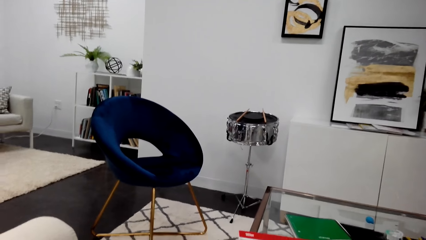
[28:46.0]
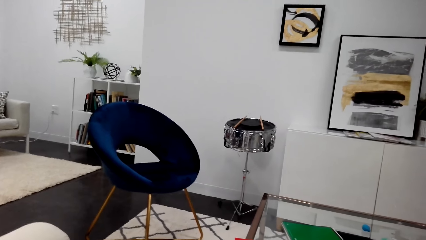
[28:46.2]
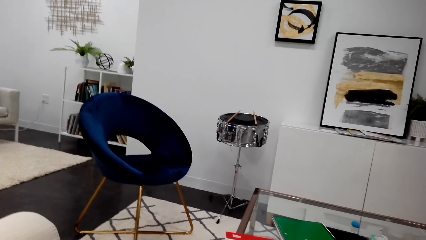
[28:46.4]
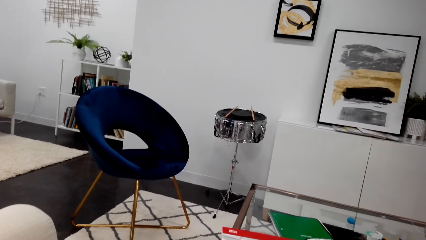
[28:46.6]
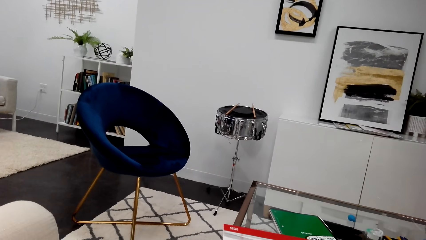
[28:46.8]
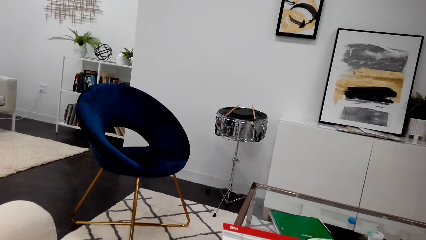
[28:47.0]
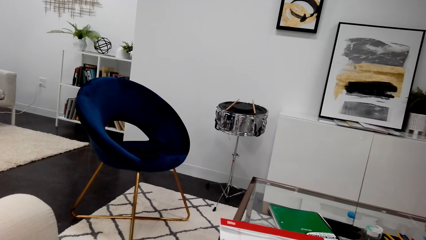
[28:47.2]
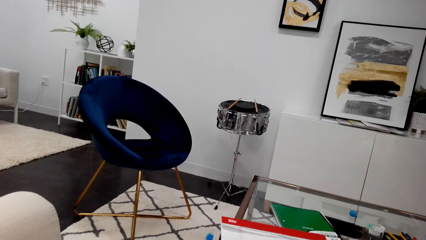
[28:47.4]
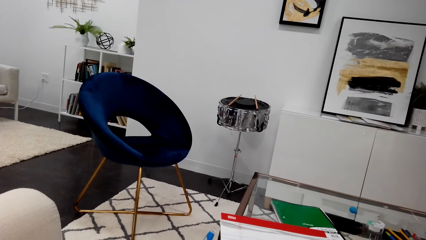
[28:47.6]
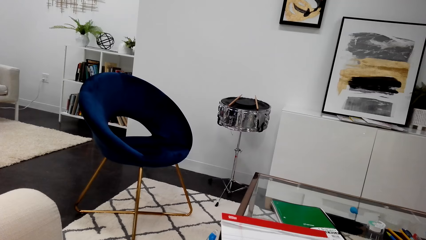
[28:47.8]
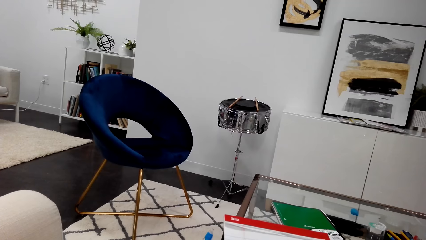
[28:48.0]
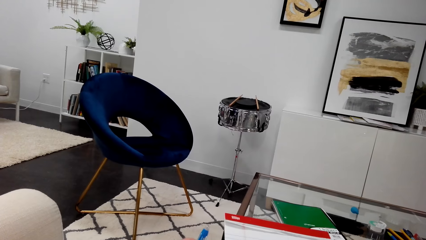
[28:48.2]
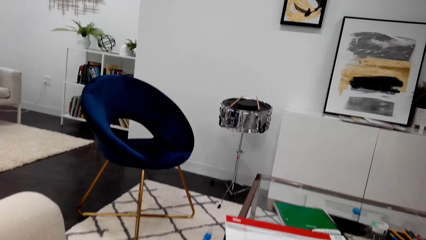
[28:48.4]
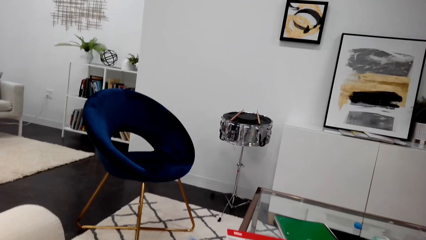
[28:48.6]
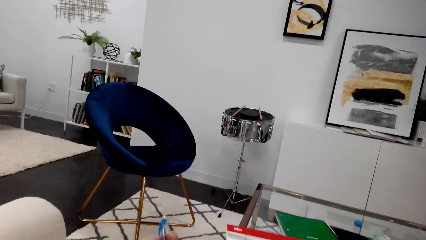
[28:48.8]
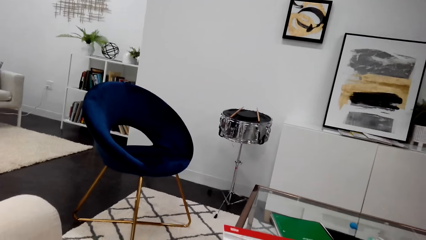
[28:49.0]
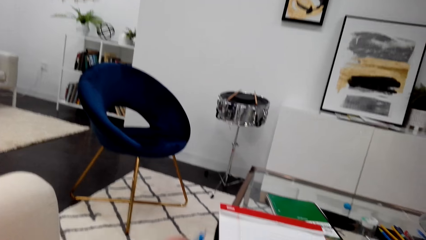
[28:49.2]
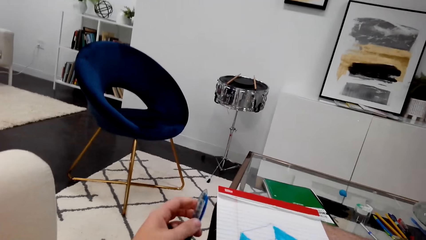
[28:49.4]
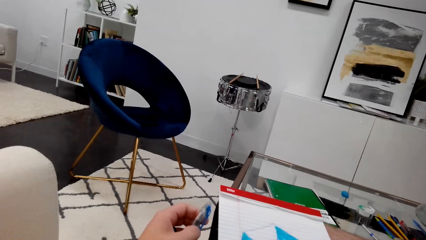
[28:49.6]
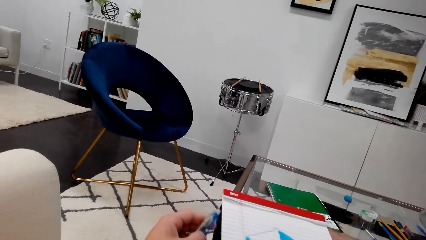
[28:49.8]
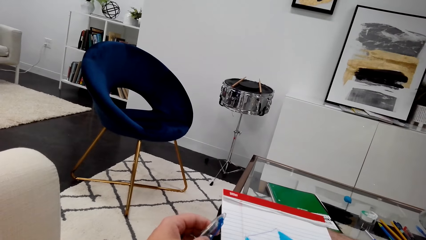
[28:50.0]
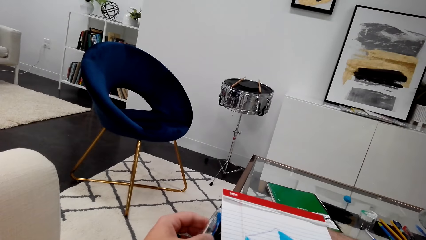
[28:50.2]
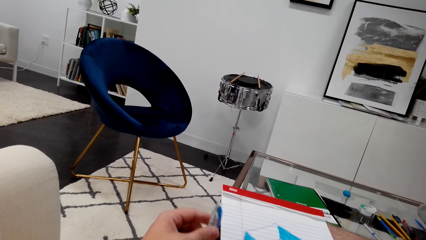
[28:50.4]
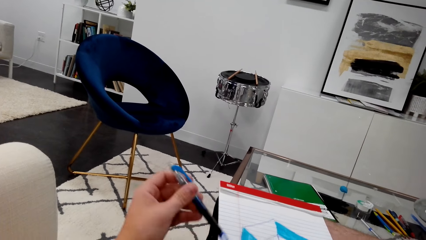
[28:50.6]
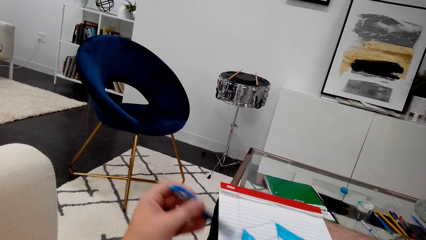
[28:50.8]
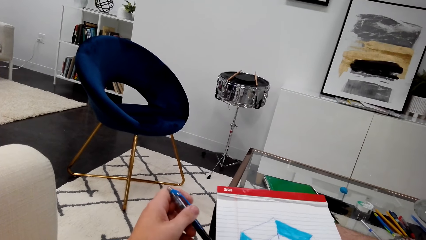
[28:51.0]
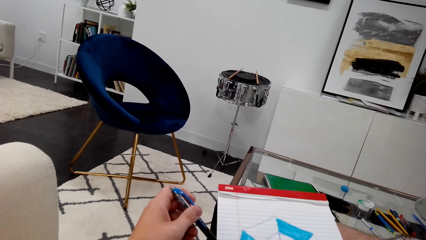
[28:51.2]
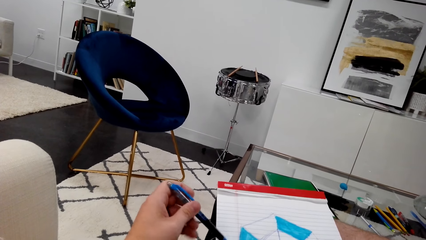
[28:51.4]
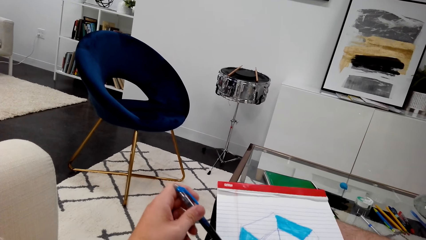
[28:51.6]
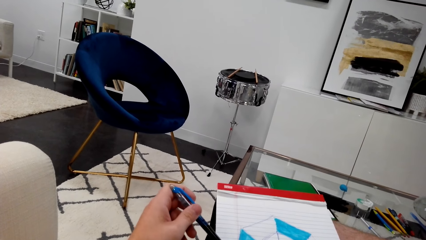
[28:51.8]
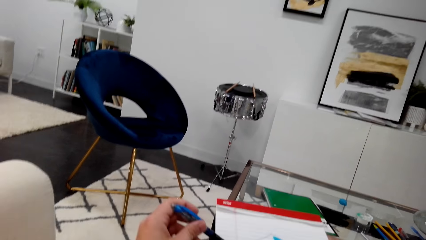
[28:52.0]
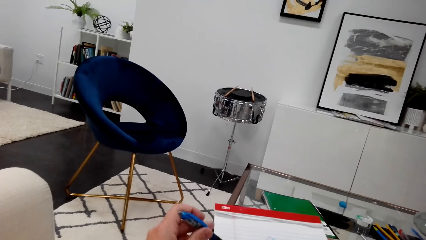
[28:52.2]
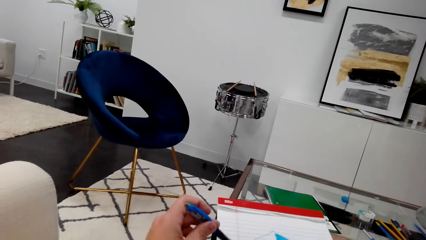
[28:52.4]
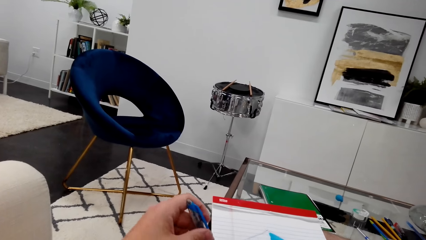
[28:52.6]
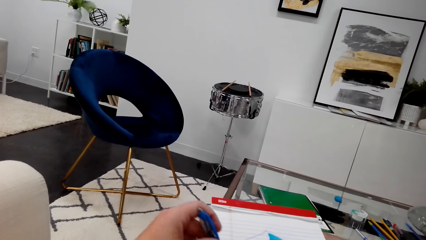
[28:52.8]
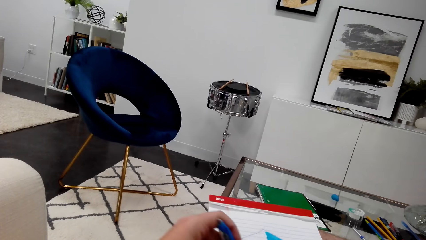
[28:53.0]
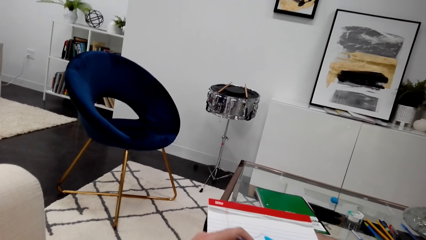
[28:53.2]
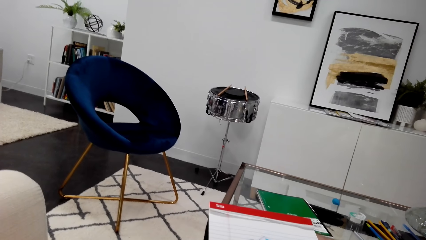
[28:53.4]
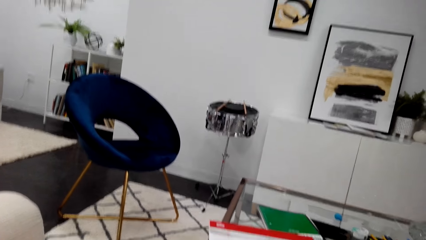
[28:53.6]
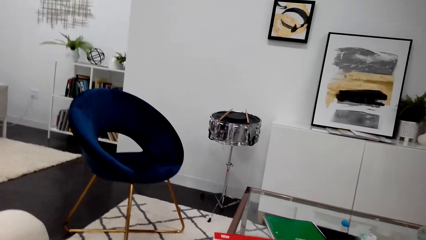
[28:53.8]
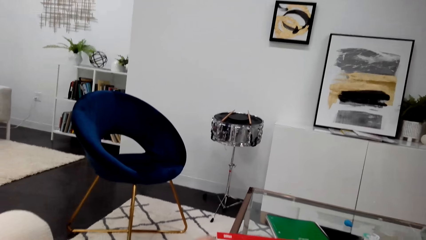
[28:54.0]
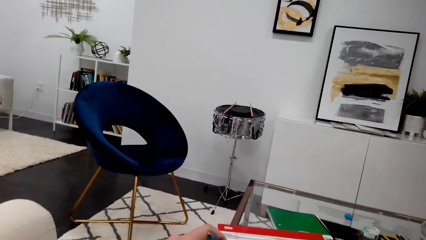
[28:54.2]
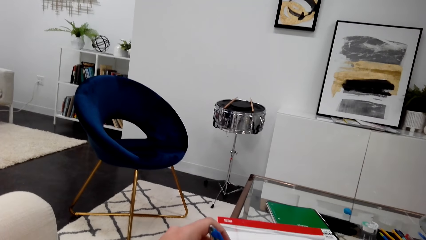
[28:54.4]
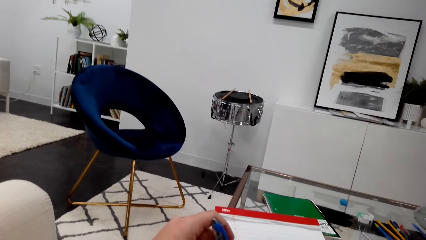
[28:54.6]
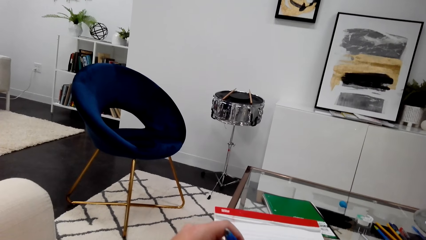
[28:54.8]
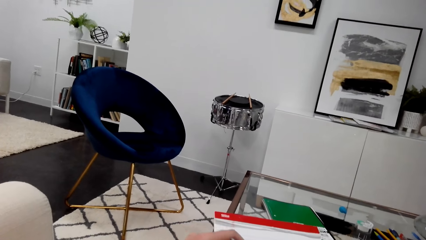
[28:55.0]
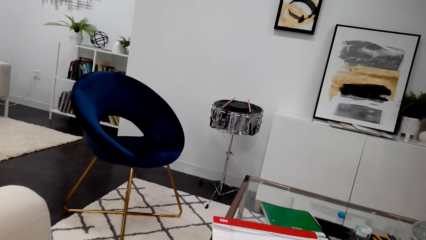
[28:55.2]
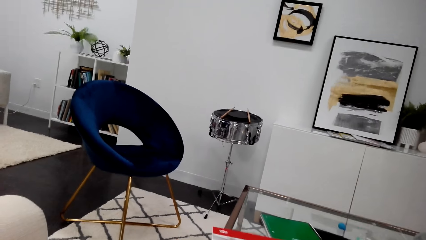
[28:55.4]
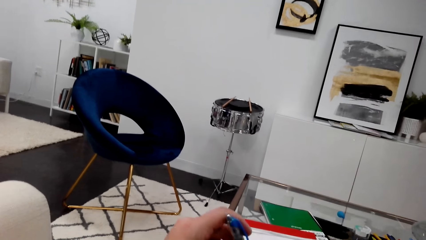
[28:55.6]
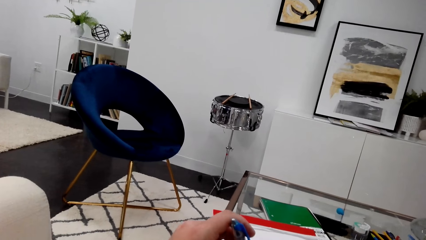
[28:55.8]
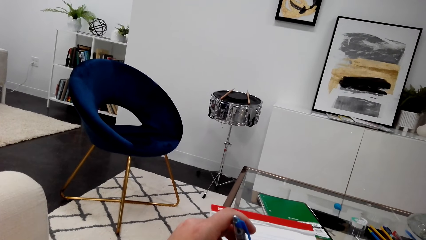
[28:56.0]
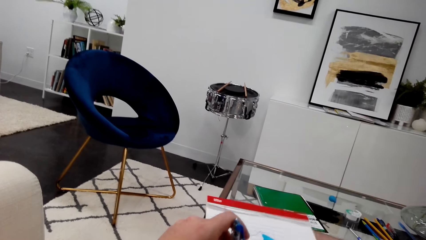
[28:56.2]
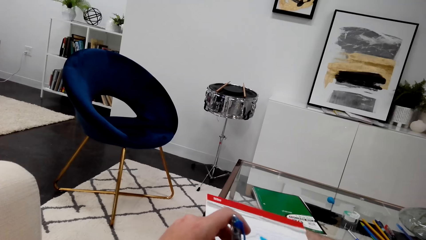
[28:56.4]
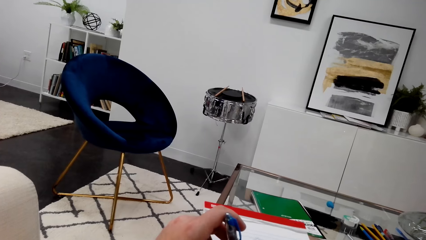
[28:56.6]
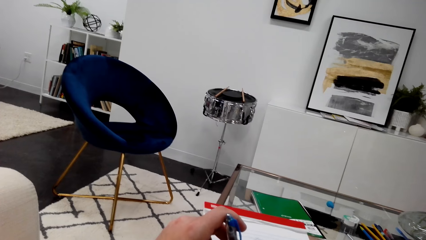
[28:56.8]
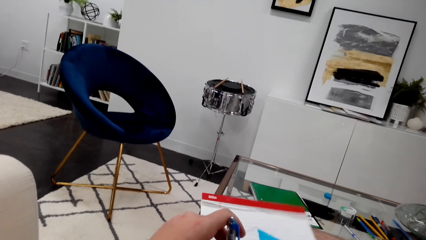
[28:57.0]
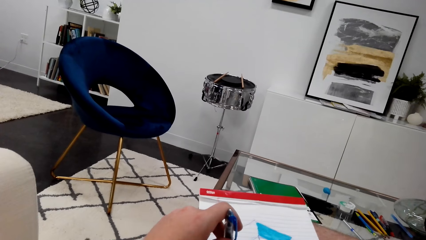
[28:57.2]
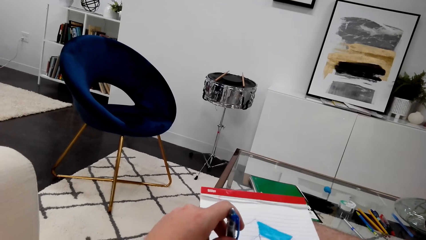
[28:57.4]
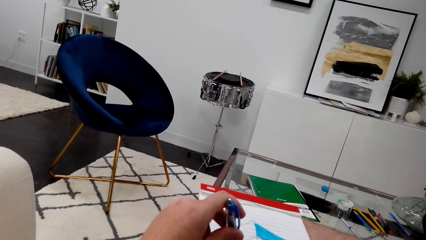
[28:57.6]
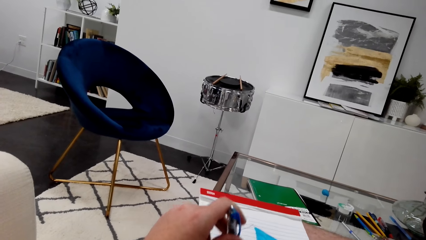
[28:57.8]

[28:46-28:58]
The camera wearer writes on a book.

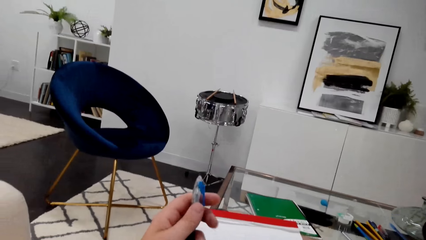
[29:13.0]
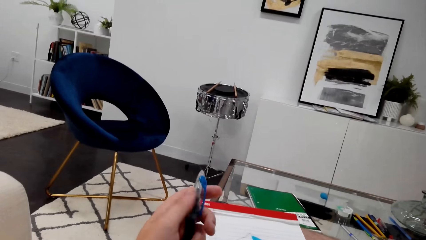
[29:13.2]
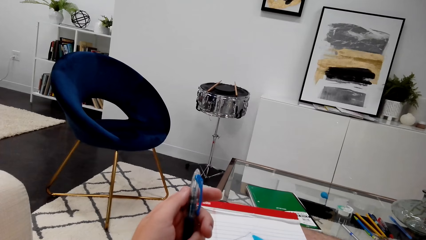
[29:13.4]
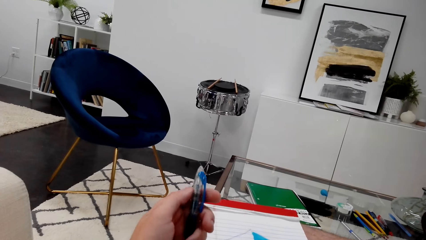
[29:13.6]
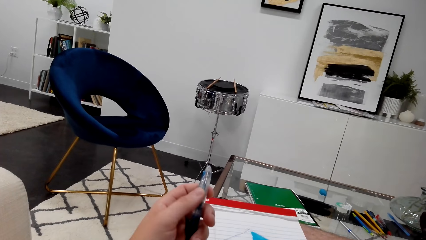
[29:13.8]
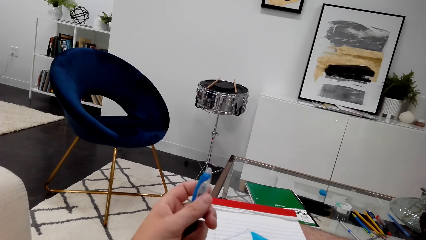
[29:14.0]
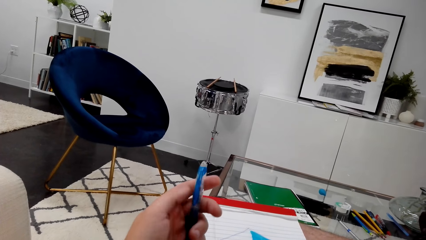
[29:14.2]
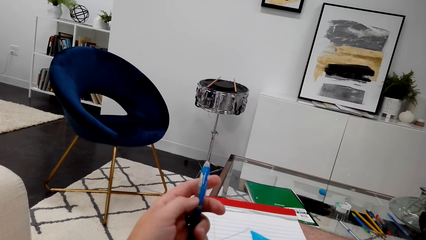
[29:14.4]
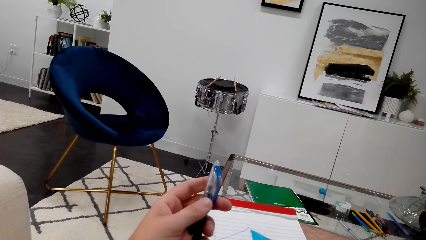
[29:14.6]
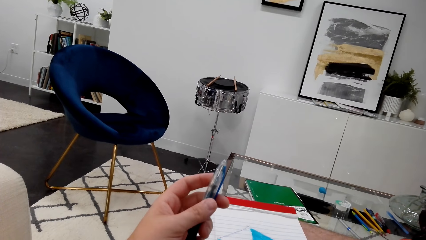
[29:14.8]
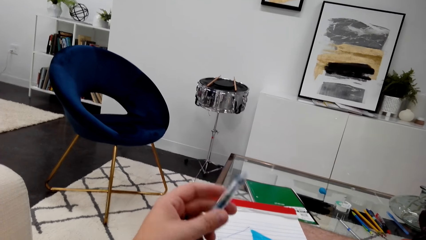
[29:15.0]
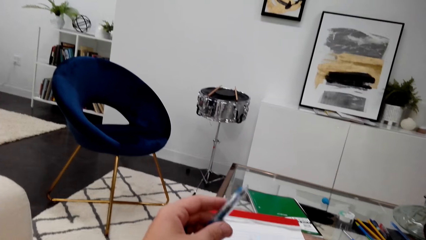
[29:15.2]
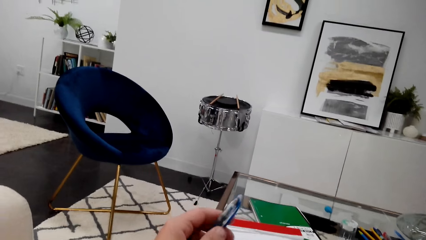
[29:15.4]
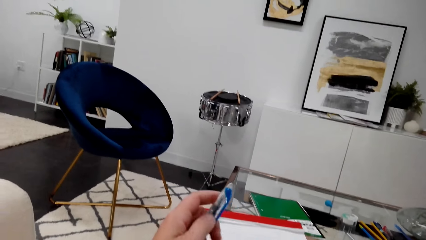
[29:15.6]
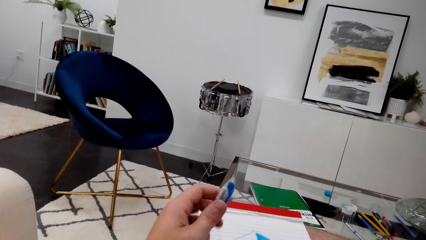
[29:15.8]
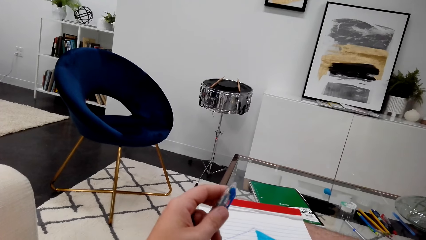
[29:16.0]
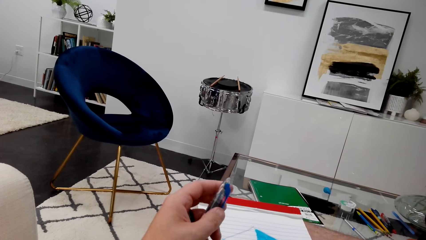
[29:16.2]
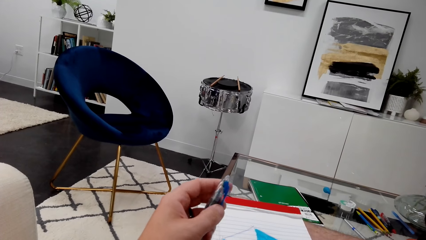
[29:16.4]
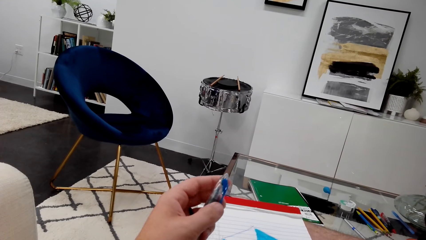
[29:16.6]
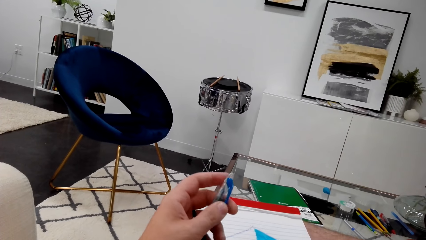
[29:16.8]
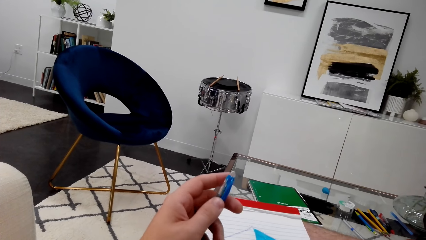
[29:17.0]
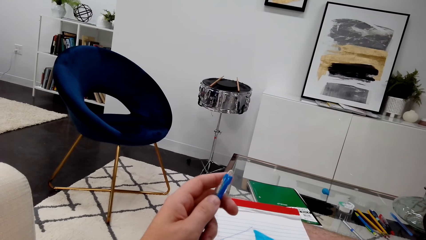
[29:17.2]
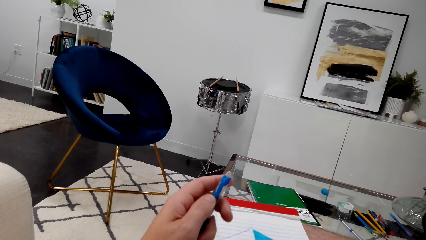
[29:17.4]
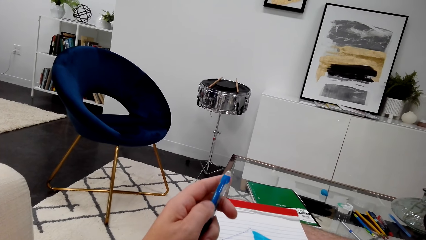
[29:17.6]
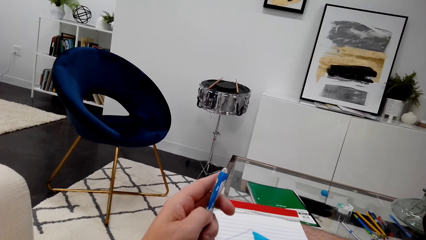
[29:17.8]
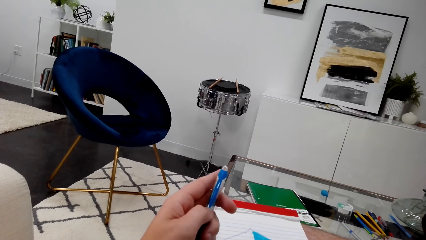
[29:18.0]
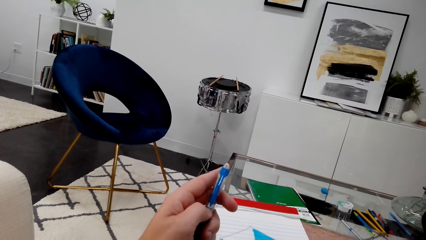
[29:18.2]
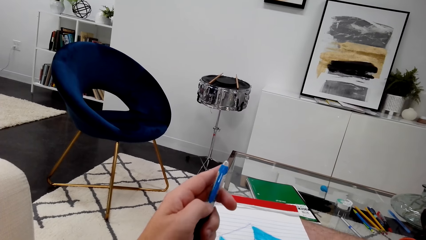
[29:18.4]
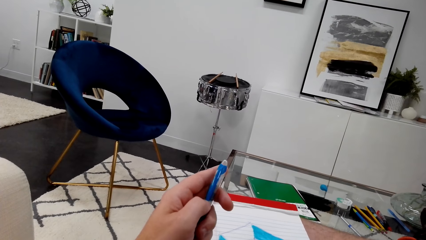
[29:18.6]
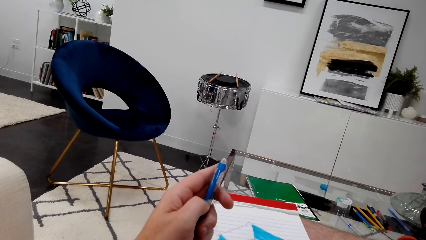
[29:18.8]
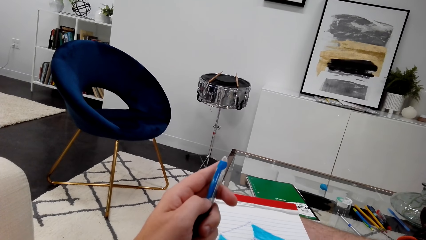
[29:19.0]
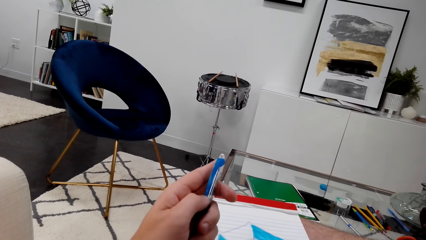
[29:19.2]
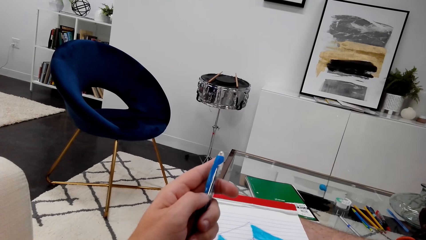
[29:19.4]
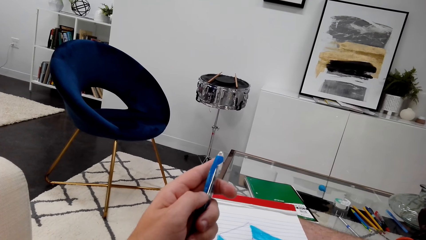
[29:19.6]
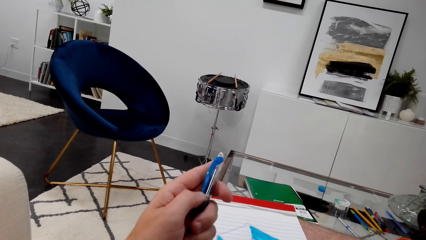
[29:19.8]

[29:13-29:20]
The camera wearer turns around a pen.
